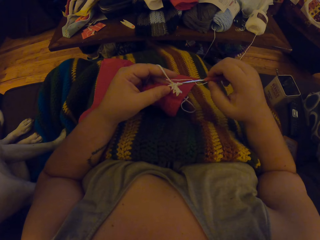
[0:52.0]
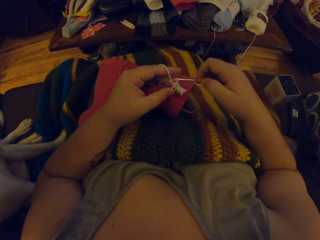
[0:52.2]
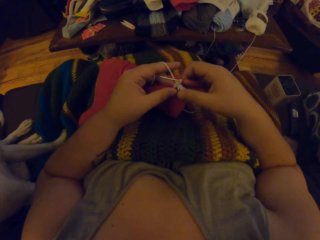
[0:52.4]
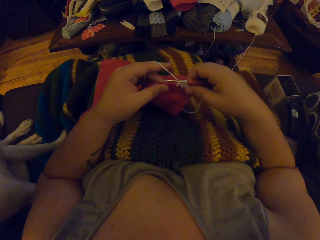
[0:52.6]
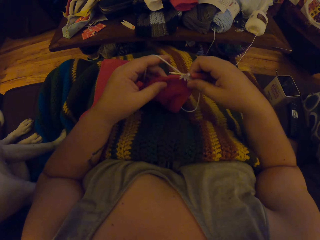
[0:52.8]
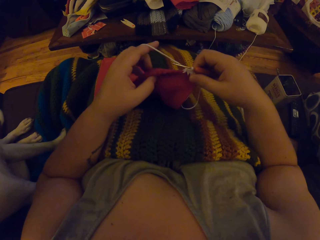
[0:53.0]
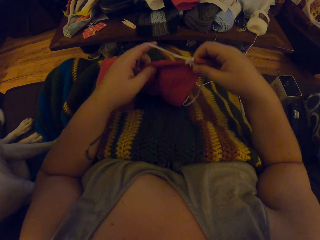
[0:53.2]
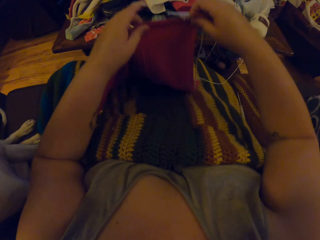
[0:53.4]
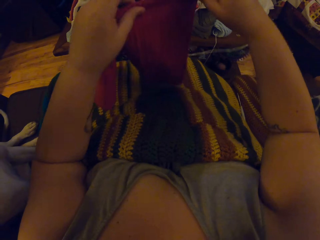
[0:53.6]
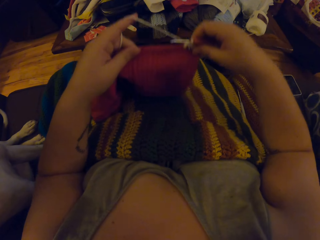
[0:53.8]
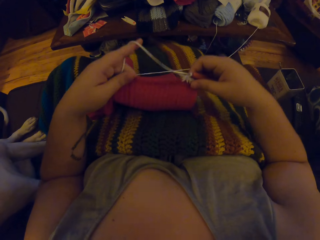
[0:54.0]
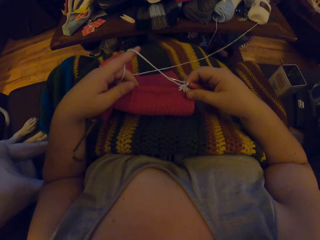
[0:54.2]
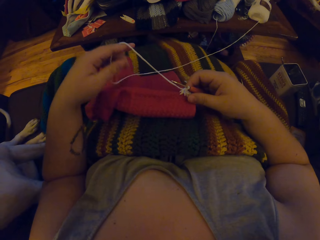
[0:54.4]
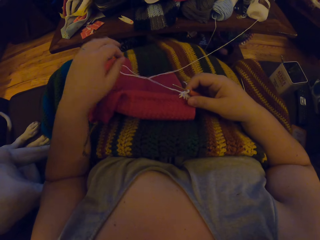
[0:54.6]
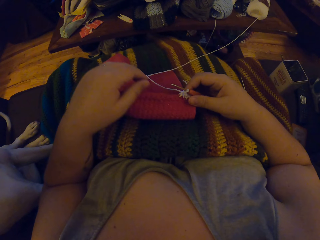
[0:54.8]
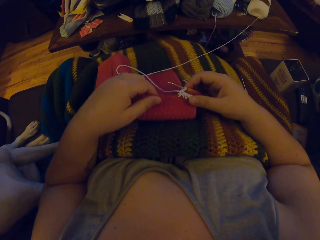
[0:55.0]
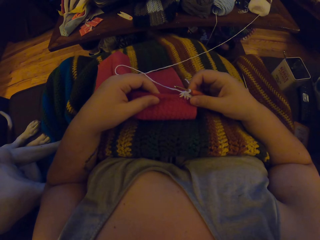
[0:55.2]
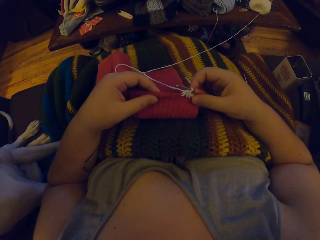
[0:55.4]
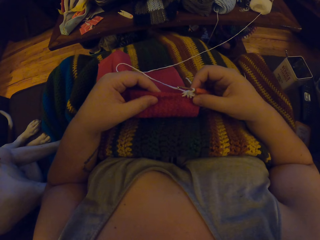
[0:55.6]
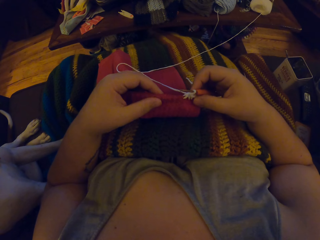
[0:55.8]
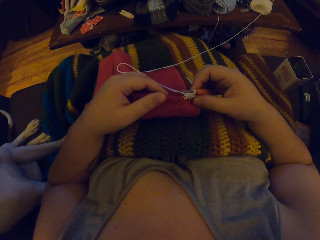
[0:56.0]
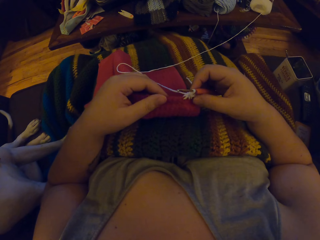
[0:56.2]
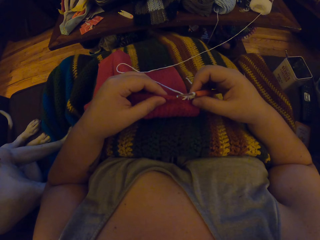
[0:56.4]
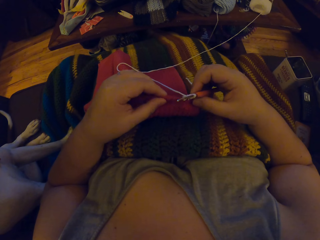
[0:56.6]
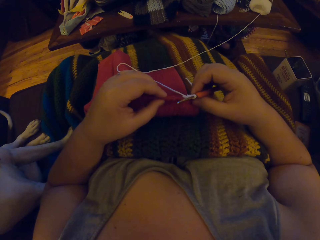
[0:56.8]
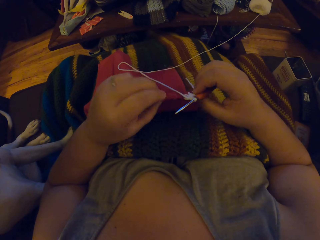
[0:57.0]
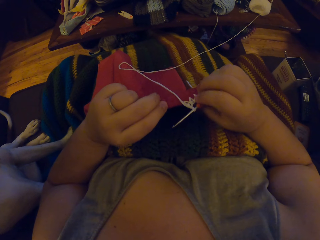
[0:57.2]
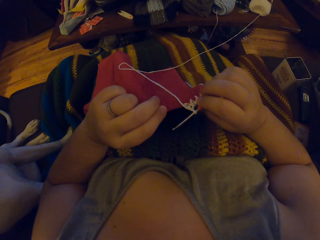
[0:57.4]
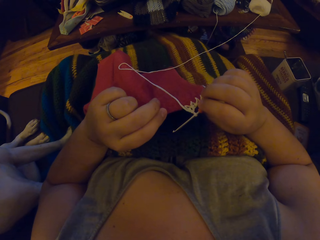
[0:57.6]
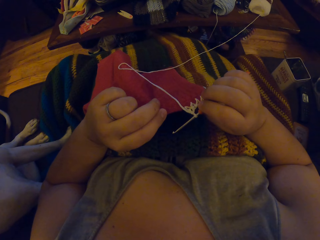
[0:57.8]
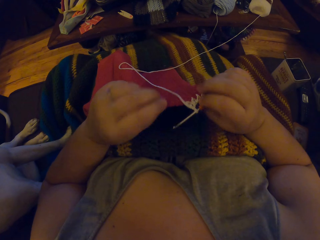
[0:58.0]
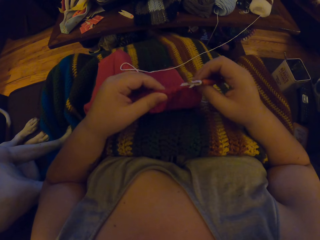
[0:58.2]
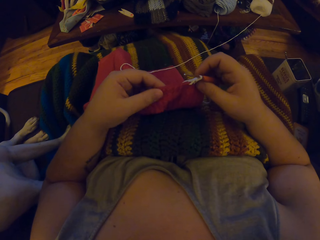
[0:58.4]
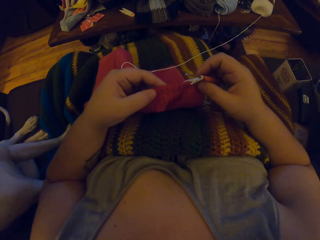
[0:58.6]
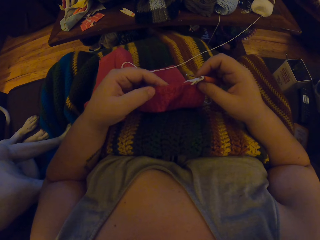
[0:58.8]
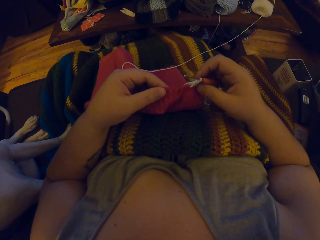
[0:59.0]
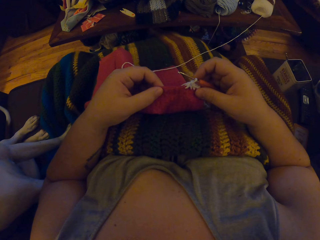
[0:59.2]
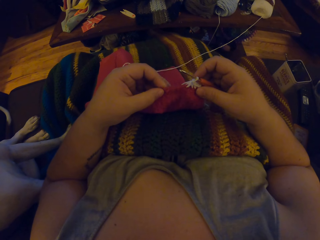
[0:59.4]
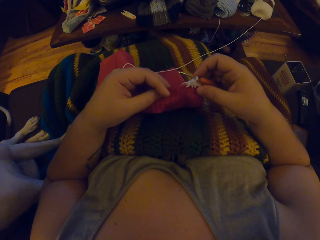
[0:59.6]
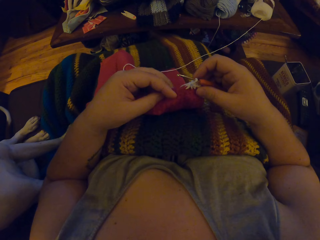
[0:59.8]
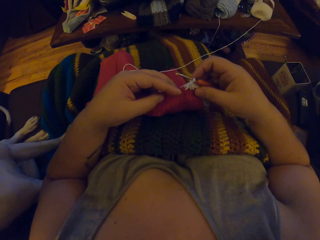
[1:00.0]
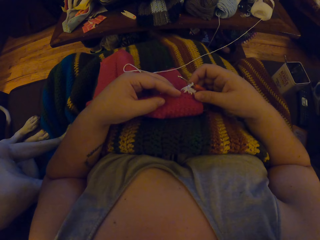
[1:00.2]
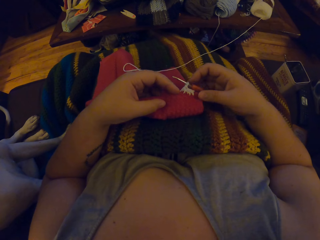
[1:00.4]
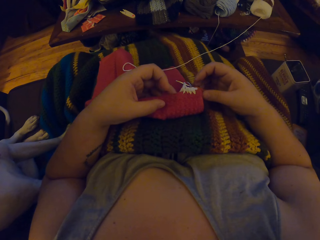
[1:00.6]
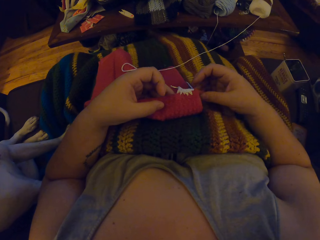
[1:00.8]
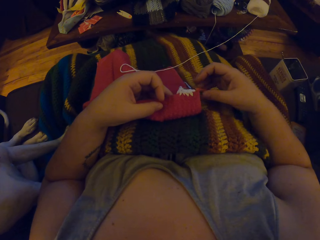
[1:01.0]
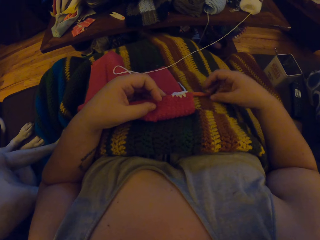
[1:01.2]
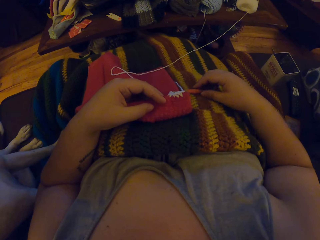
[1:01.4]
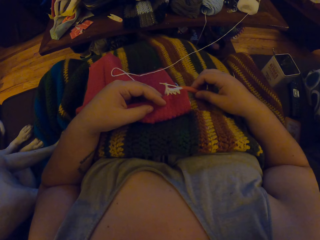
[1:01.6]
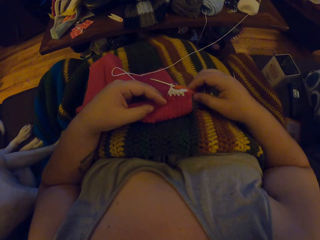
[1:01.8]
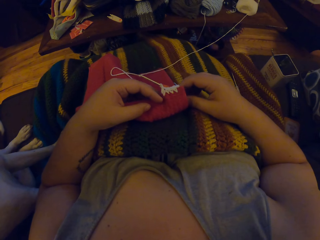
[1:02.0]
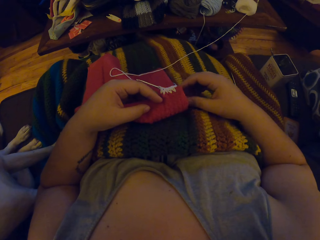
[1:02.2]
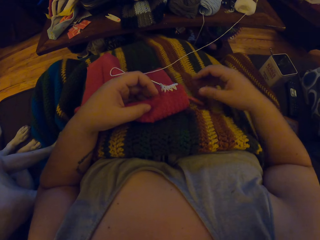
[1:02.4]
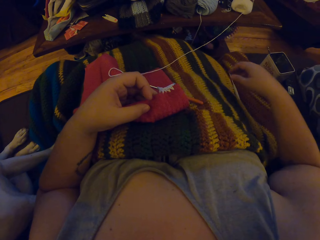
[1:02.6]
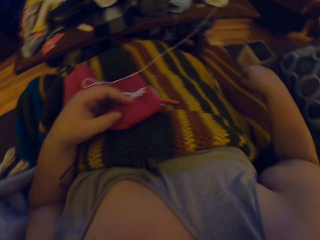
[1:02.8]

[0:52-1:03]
The camera wearer lifts the fabric. She adjusts the cloth with her hands. She places the fabric on her lap. She inspects the cloth. She drops the orange crochet hook on the multicolour cloth.

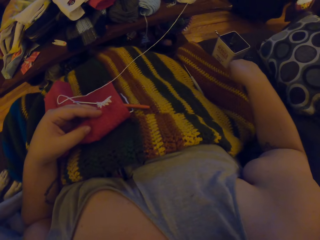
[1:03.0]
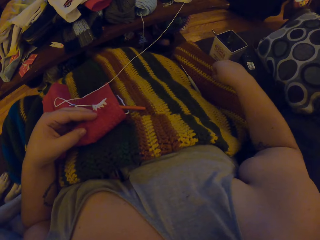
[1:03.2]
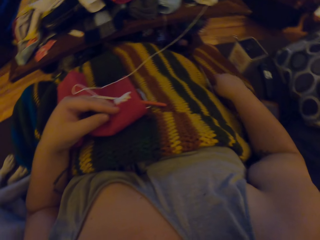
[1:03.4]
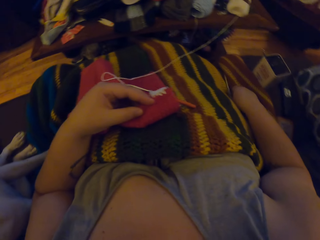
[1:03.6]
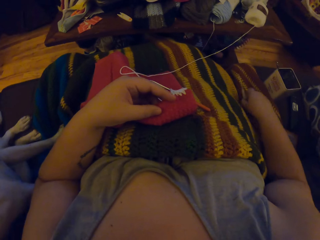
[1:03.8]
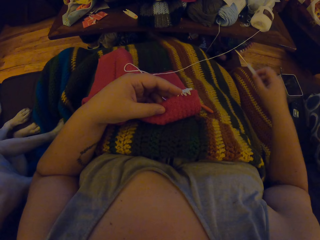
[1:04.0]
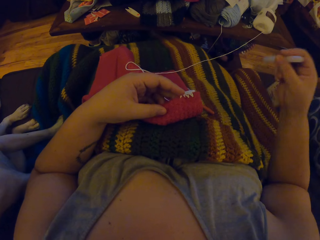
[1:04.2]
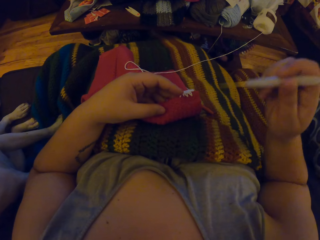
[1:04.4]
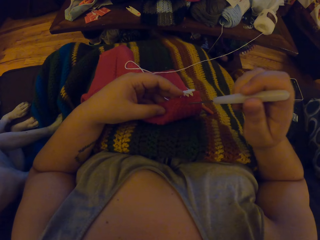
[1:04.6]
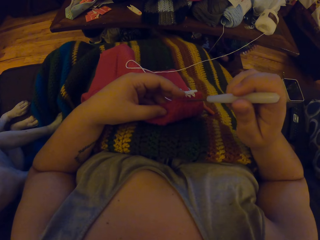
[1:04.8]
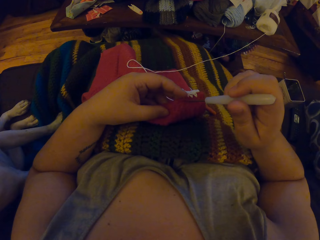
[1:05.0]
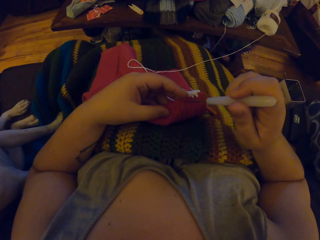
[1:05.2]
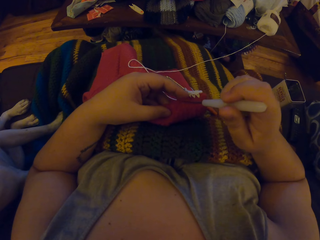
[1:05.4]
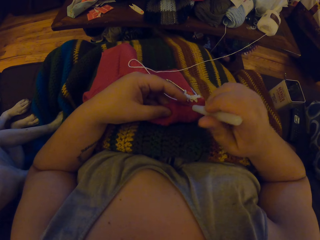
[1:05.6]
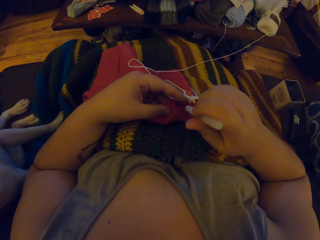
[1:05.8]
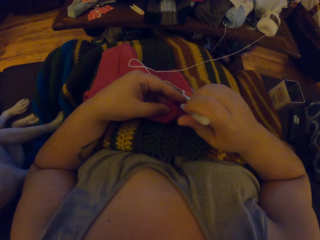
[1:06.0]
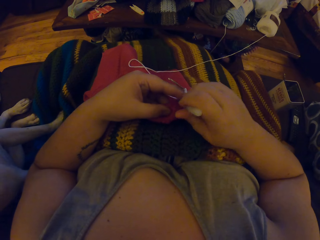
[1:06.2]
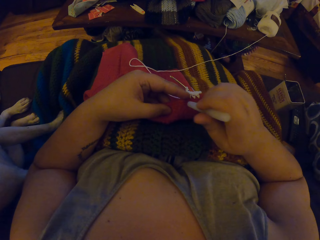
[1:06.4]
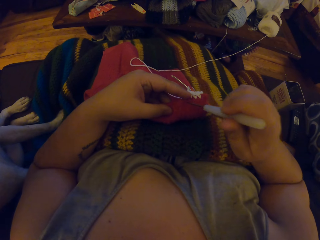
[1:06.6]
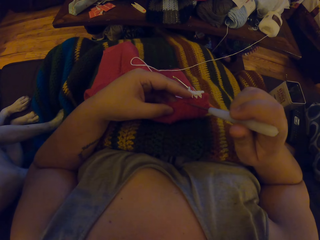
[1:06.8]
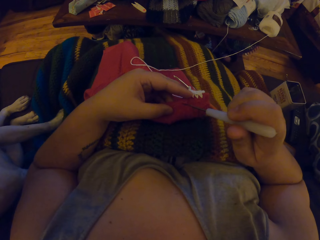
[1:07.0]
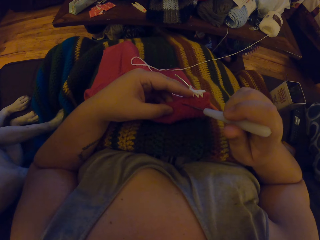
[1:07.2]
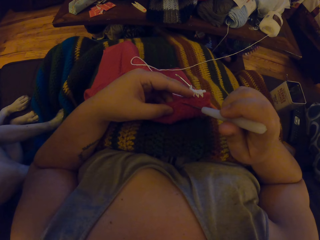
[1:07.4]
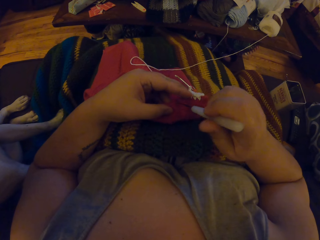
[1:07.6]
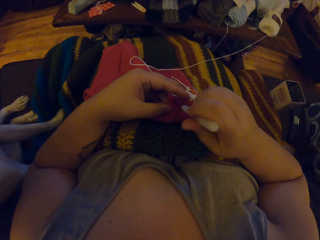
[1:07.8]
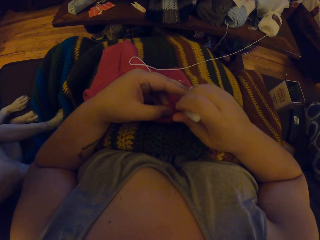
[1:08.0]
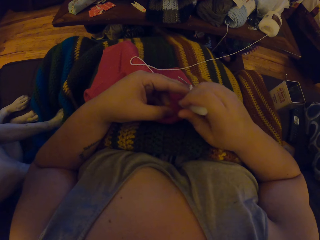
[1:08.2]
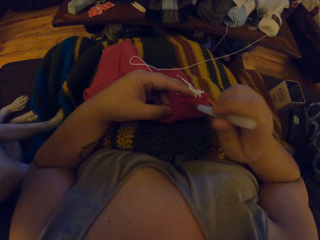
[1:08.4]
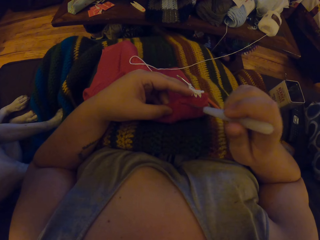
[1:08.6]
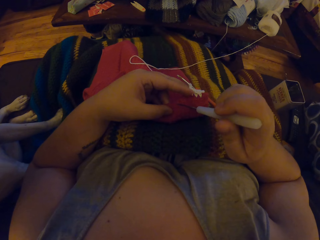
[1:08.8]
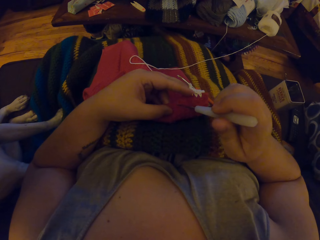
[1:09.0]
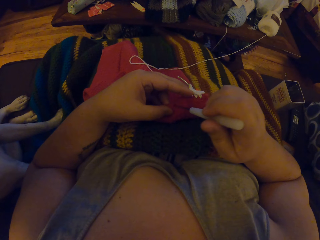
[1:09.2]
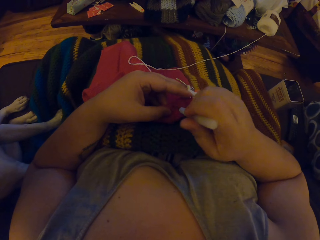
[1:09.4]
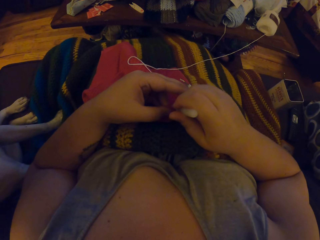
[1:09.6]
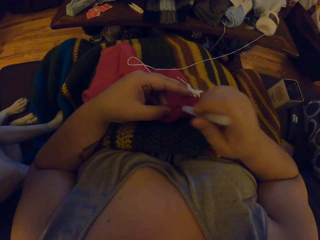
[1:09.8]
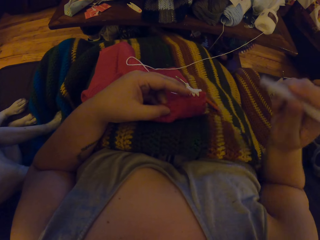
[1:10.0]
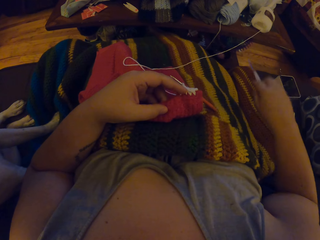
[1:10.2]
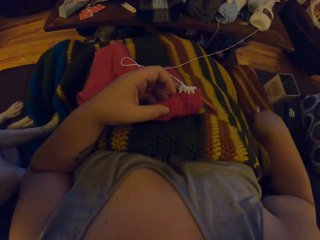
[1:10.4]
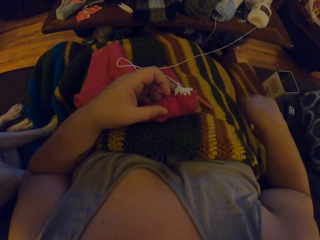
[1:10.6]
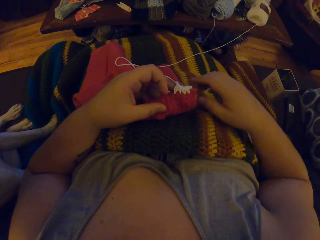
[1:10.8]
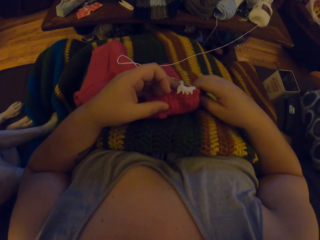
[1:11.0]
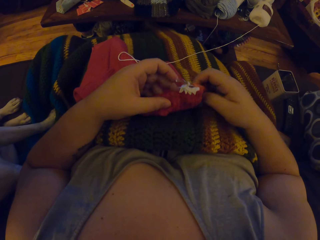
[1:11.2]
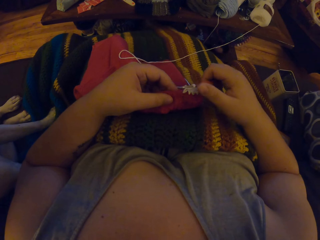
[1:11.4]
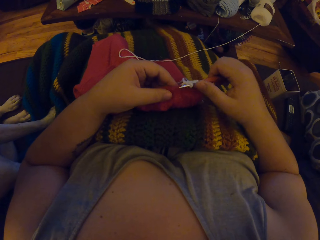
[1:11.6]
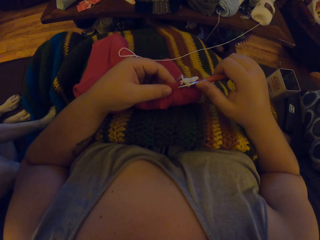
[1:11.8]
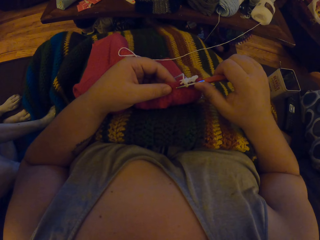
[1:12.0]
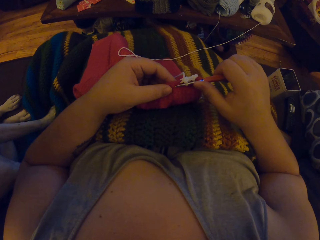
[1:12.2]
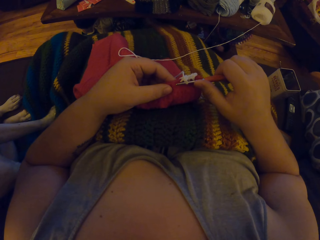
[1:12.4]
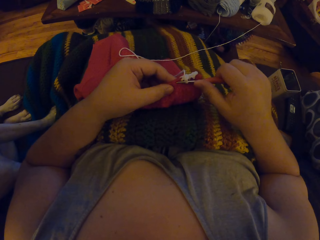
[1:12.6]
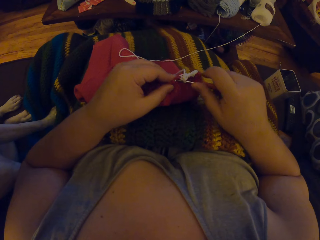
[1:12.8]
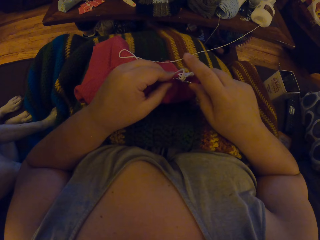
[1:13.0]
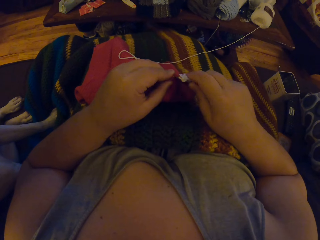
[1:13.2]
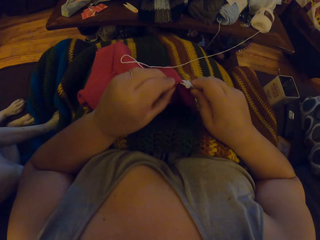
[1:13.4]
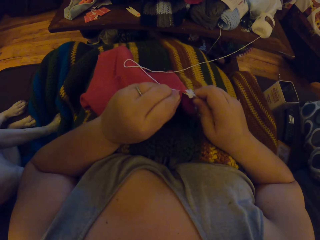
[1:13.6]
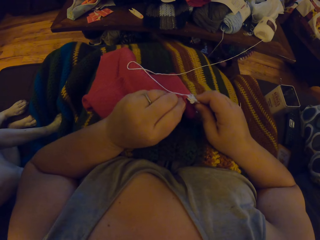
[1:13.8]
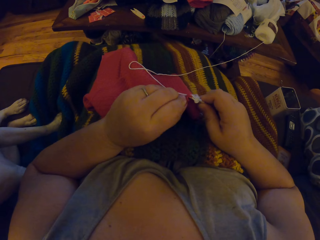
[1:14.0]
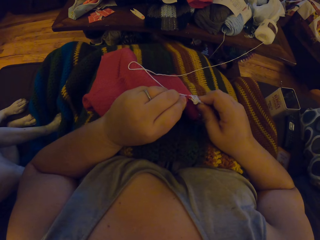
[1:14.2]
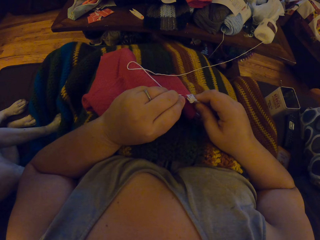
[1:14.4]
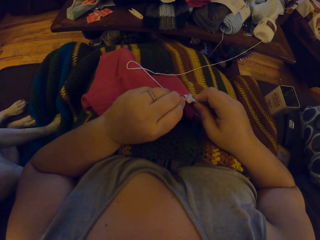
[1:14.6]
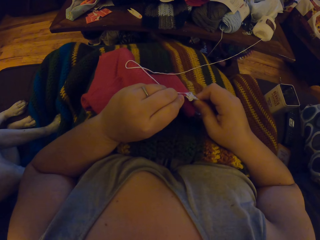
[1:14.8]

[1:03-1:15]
The camera wearer picks up the white crochet hook with her right hand. She pierces the cloth with the white crochet hook. She drops the white crochet hook on the chair. She holds the orange crochet hook with her right hand. She crochets the fabric.
